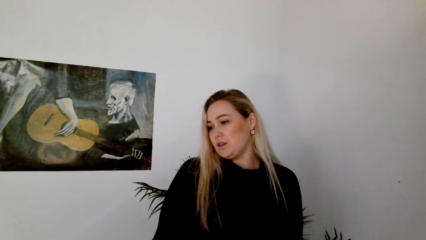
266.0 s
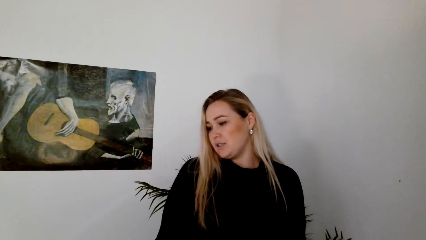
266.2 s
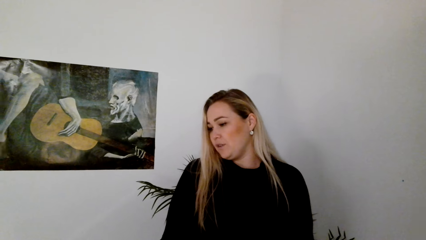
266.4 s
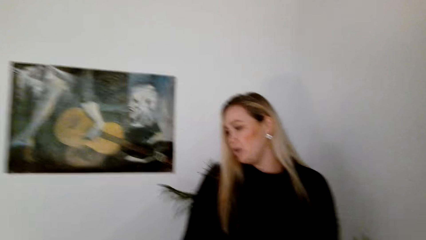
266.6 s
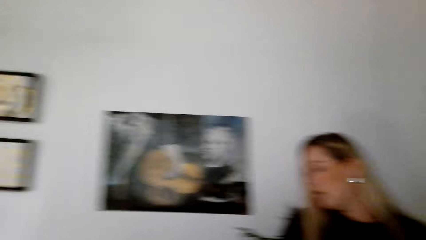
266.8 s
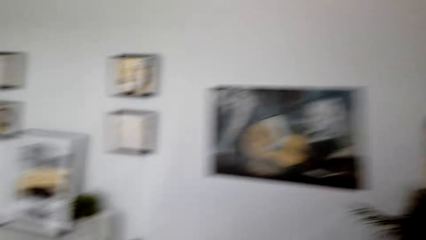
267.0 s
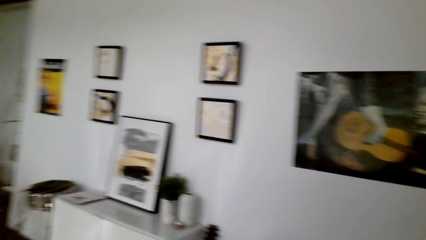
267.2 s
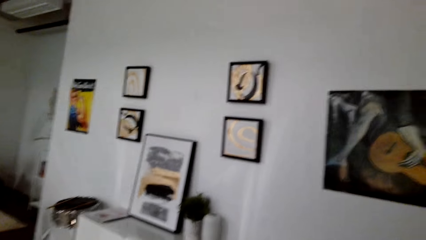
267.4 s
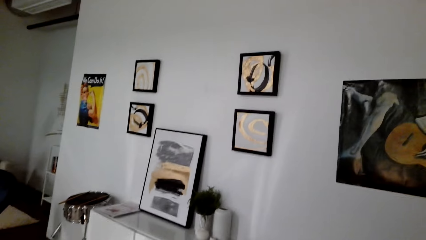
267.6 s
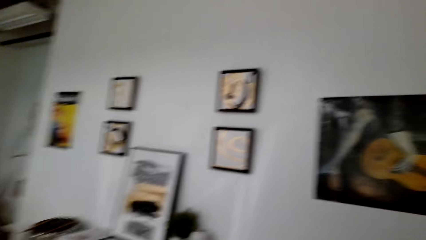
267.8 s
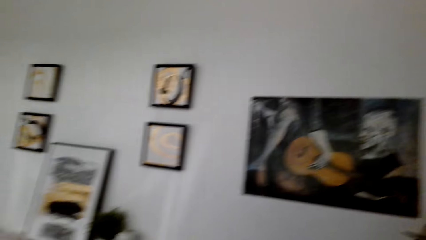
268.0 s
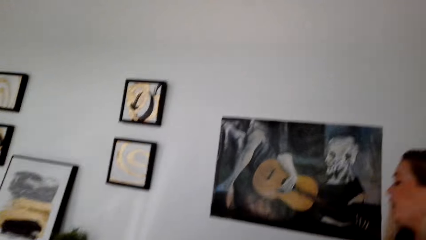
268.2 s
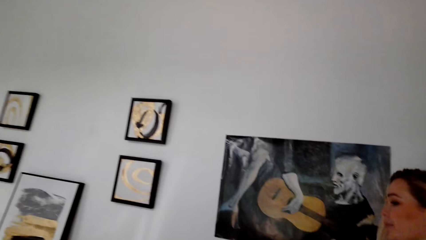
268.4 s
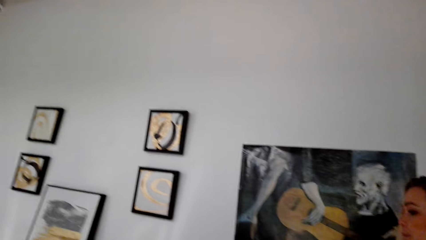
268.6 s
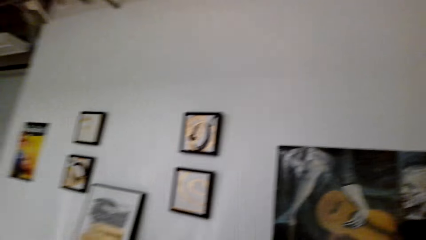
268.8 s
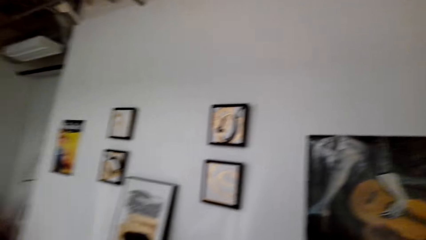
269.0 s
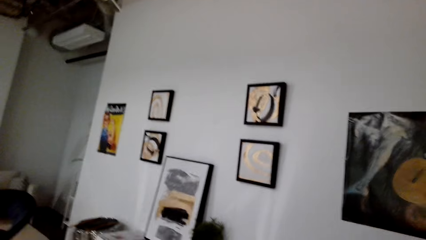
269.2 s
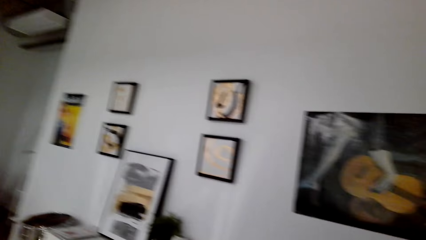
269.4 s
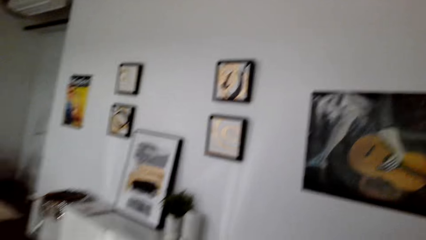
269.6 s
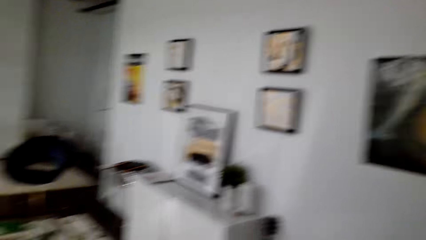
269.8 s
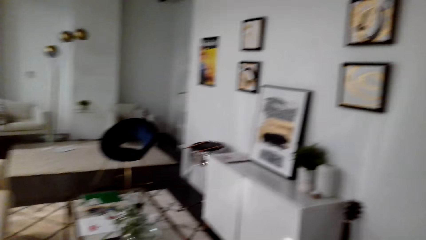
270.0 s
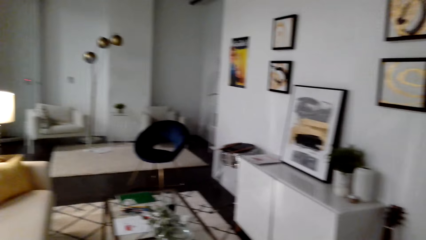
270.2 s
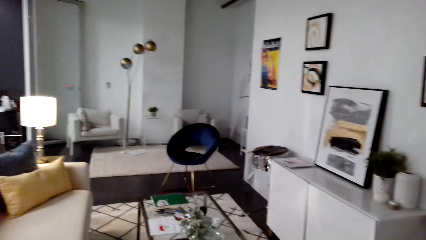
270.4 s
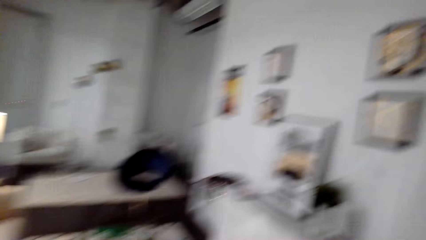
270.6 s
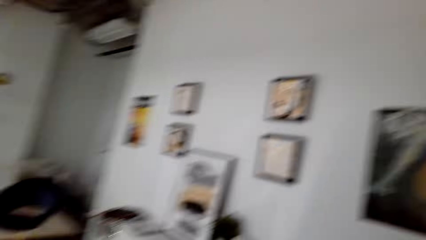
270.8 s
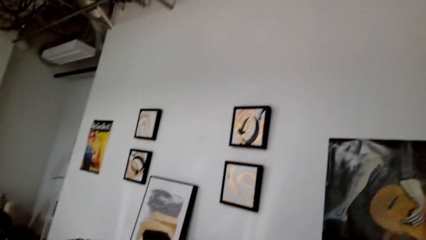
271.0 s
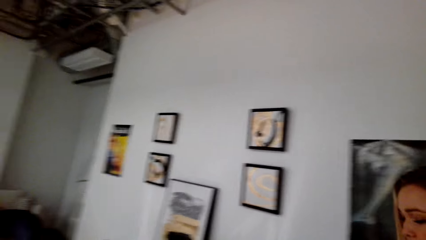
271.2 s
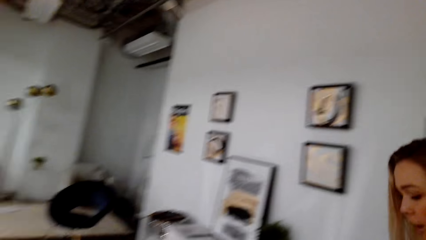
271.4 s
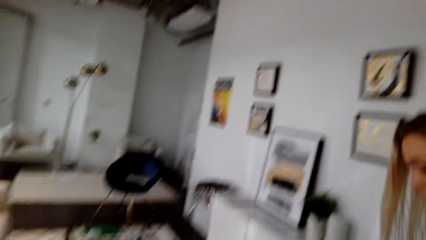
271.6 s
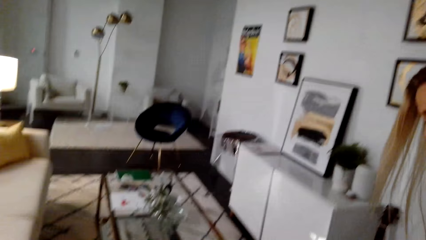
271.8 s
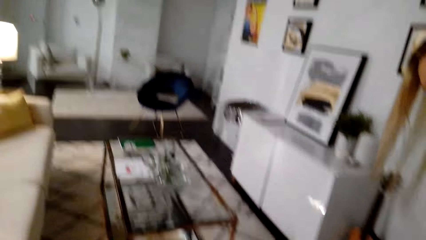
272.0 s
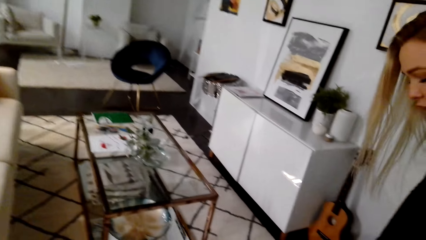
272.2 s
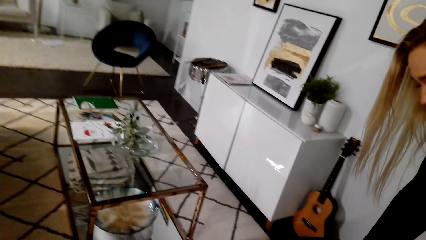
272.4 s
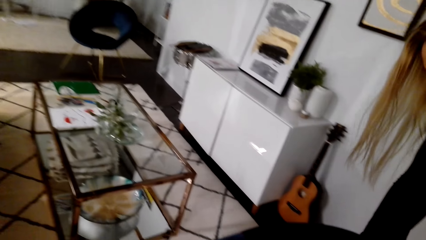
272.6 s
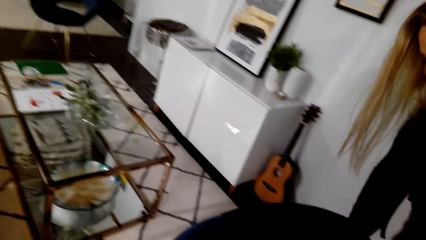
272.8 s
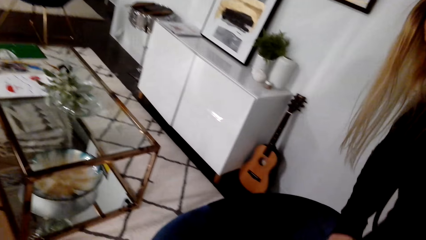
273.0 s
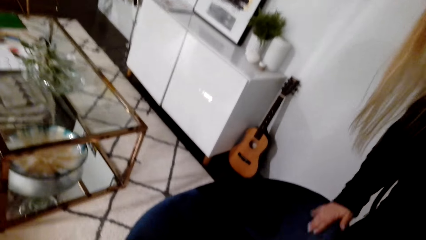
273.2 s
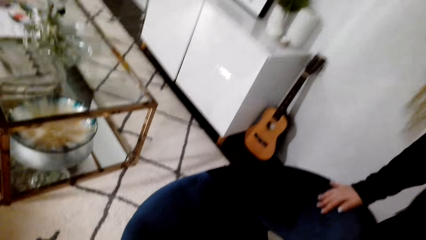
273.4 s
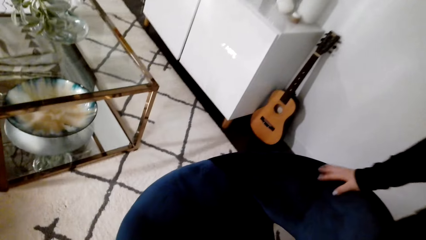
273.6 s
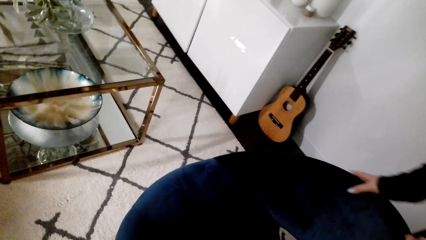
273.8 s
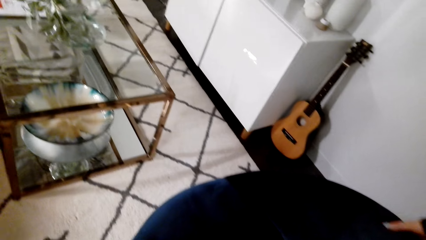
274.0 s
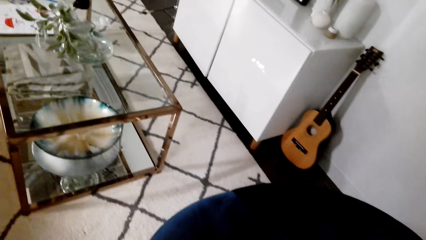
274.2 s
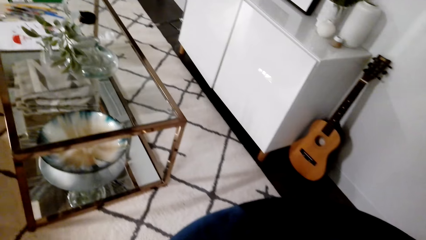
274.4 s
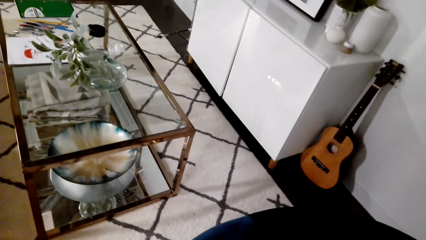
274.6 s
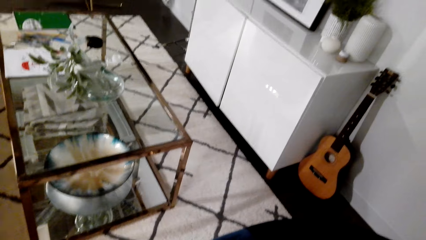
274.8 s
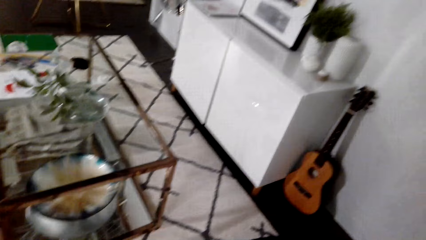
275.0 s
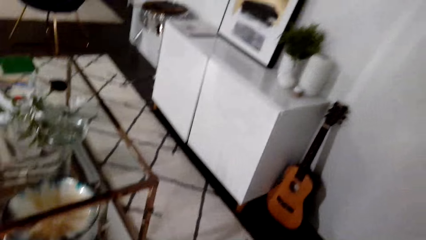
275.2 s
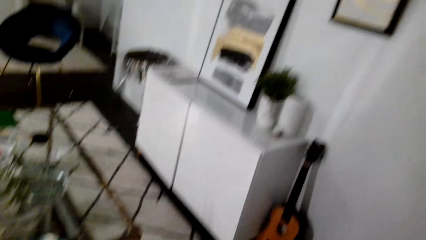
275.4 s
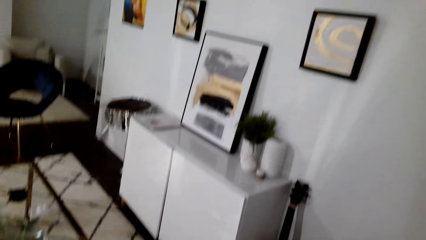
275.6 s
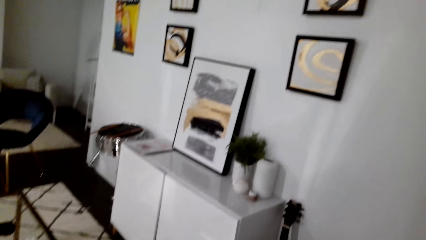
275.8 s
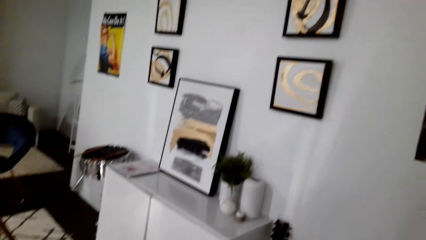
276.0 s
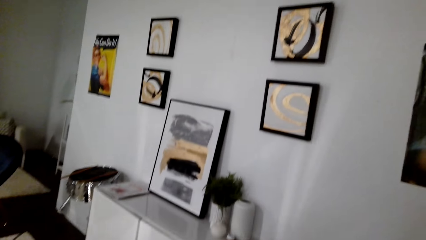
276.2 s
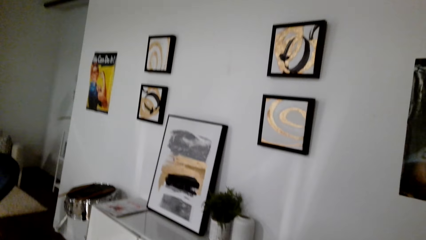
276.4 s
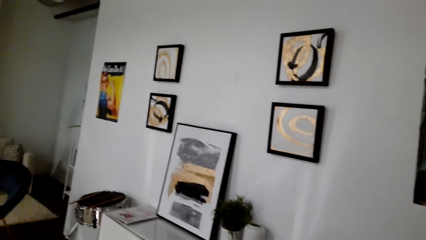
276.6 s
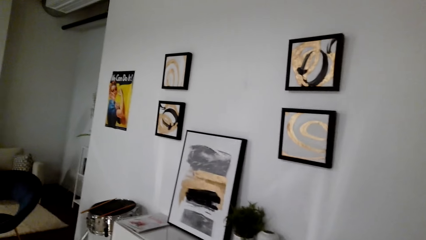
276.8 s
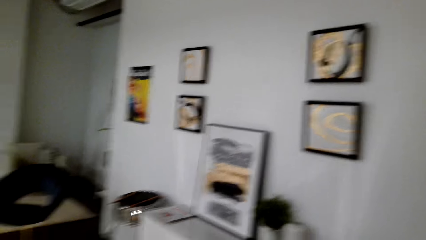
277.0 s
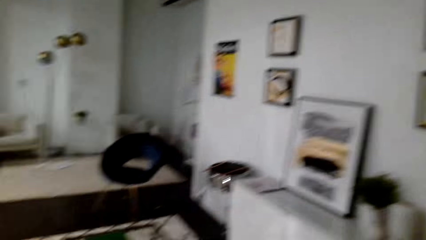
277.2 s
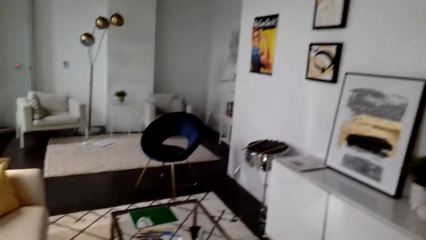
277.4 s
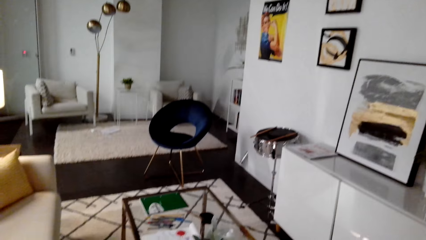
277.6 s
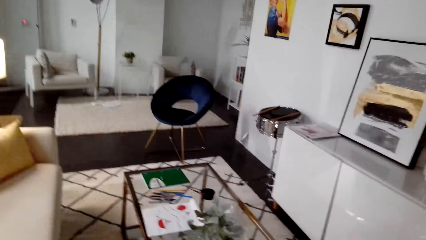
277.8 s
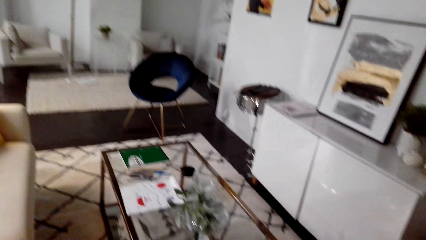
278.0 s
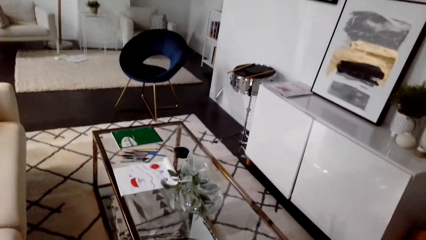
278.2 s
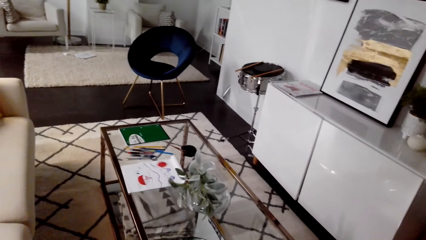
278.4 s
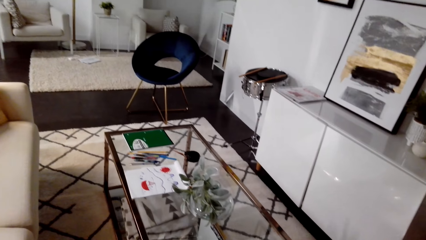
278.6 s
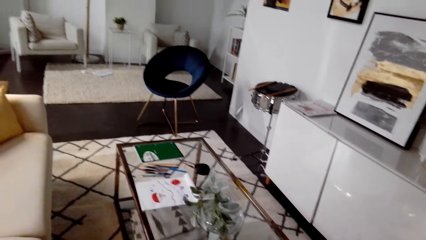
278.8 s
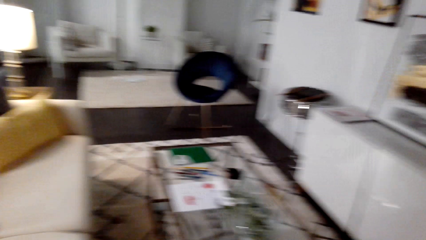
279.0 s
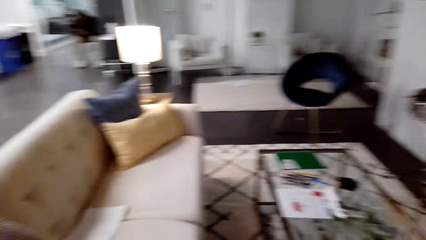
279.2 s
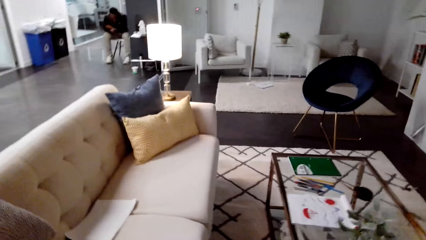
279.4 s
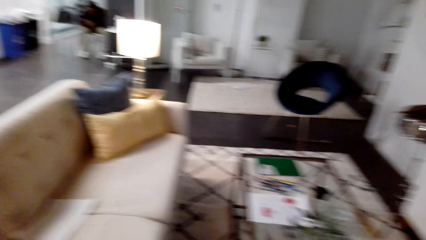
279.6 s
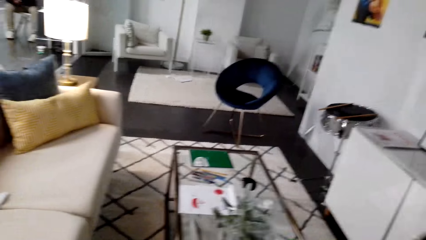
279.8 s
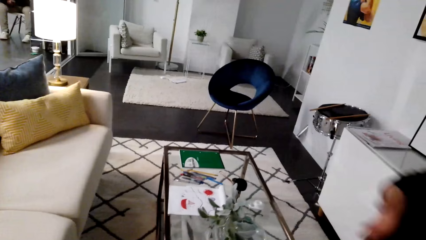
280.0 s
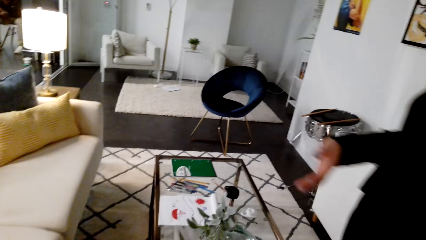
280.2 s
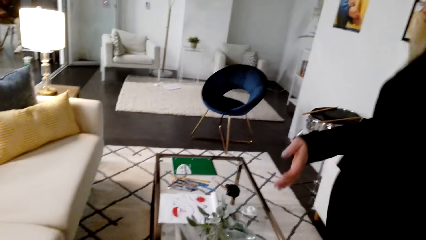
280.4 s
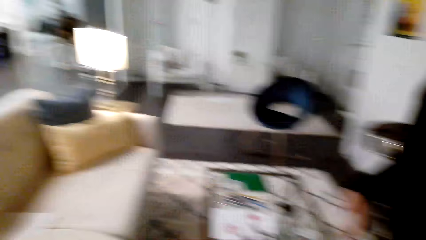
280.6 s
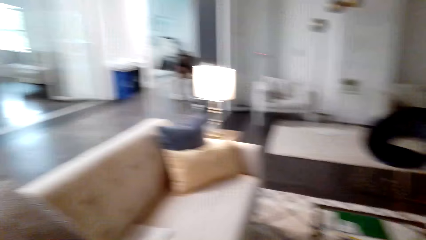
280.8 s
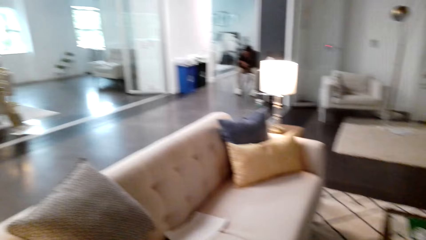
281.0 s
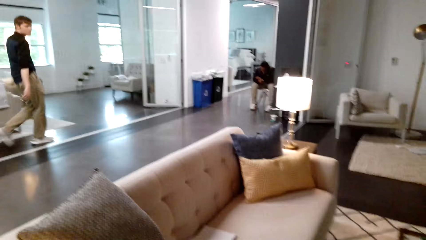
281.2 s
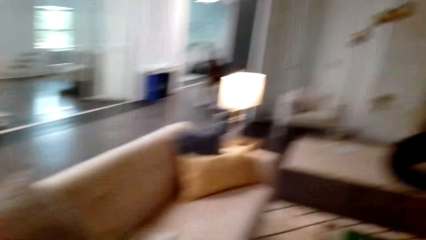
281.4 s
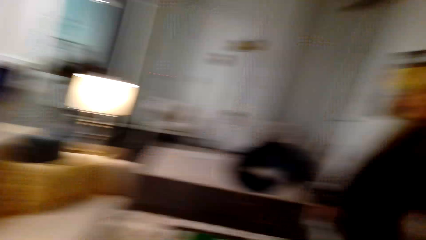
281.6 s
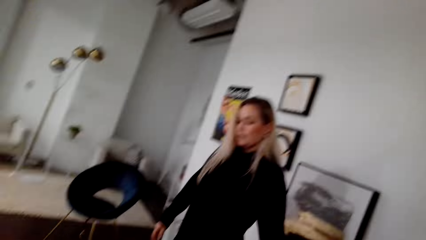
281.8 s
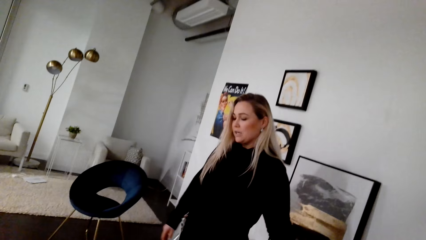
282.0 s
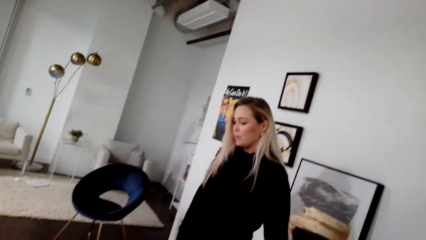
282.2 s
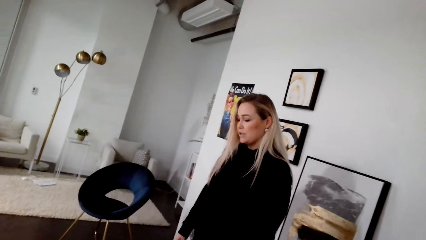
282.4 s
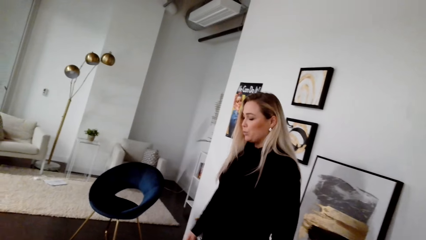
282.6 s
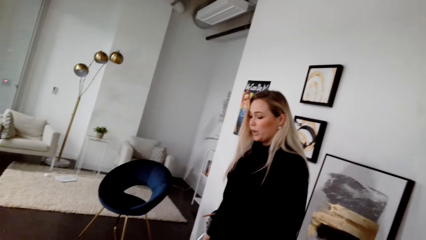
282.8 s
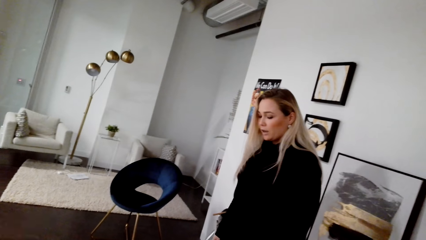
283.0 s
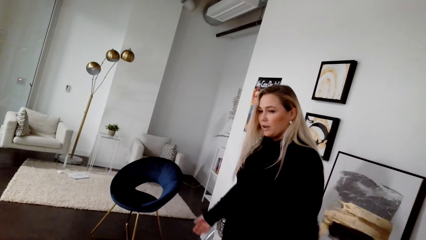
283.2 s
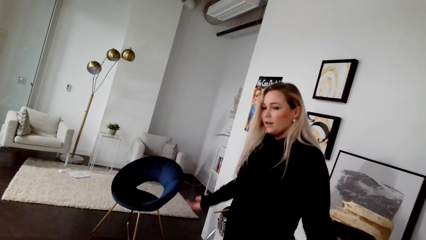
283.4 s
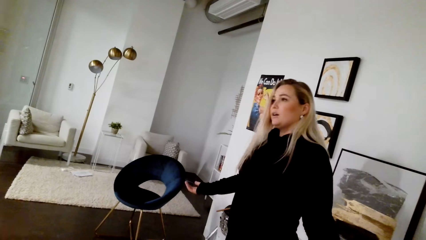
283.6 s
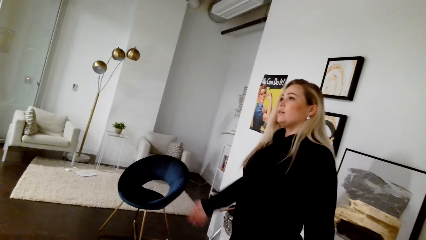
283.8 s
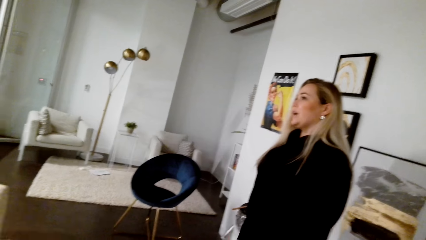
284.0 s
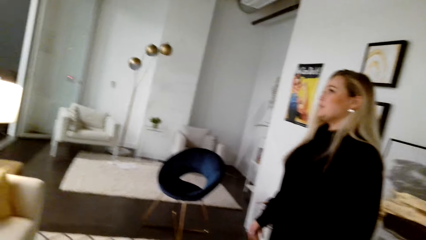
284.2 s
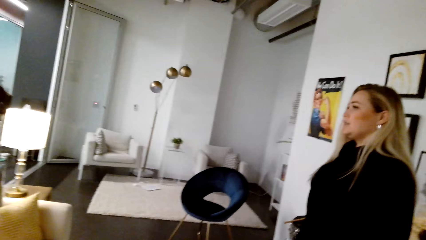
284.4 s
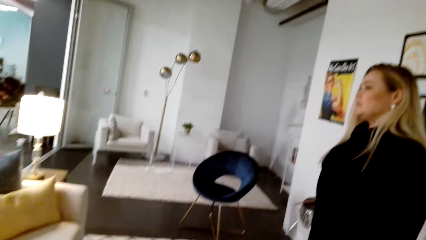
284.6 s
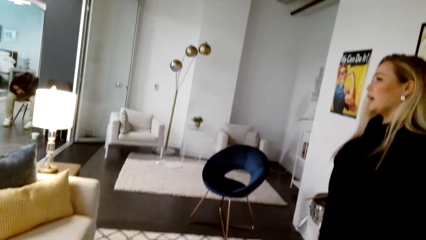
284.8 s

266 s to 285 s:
The camera wearer looks around the room. They look at the pictures on the wall. A woman touches the chair. The woman walks in the house.
